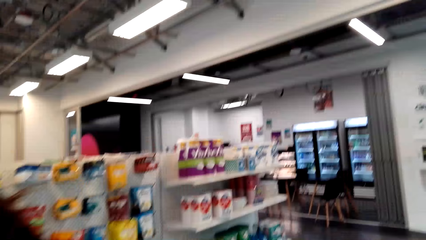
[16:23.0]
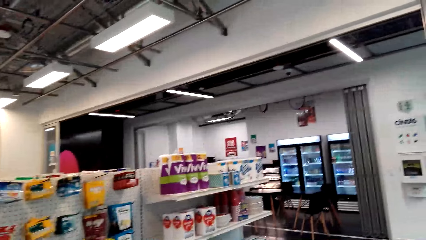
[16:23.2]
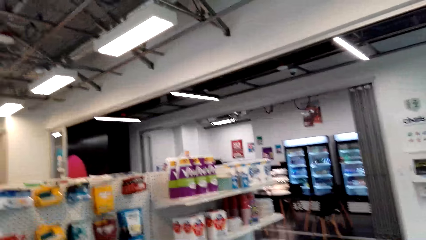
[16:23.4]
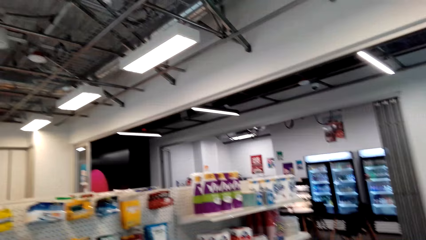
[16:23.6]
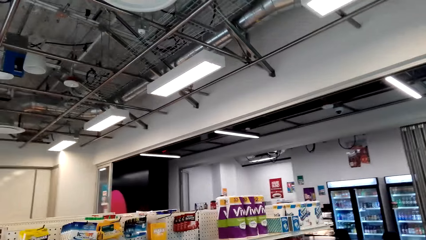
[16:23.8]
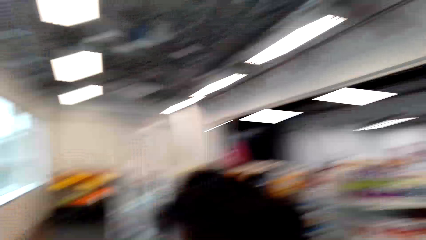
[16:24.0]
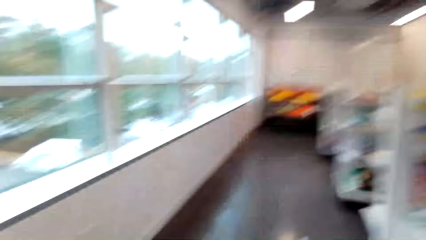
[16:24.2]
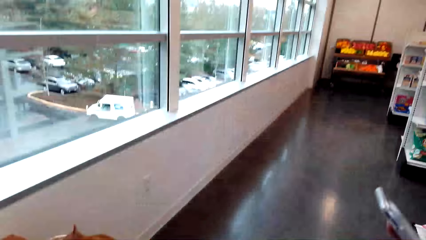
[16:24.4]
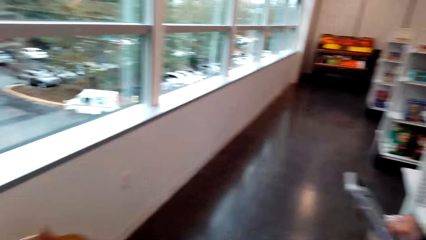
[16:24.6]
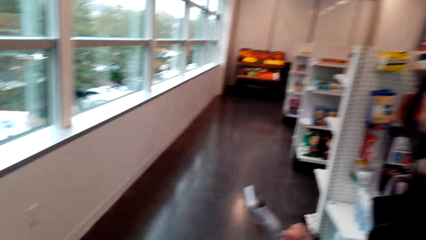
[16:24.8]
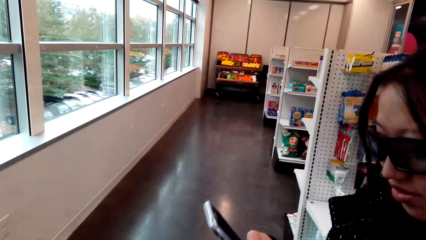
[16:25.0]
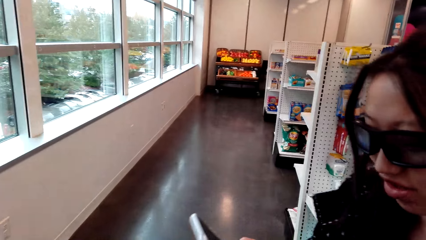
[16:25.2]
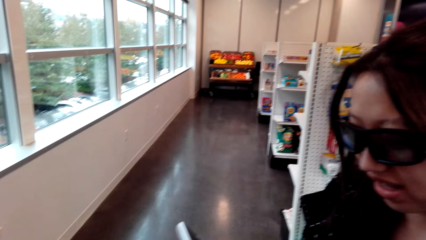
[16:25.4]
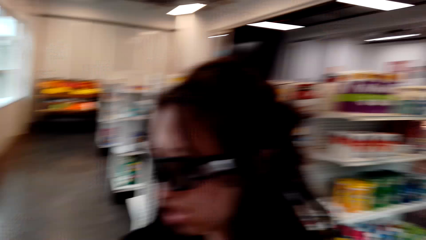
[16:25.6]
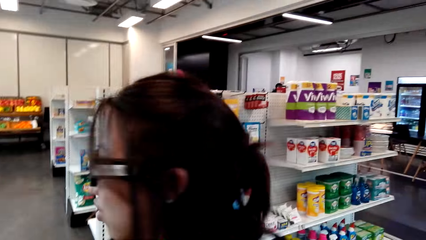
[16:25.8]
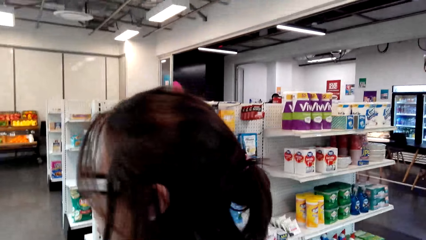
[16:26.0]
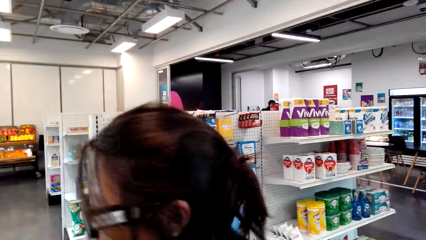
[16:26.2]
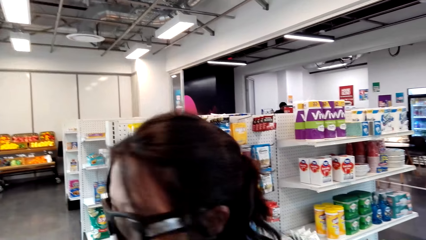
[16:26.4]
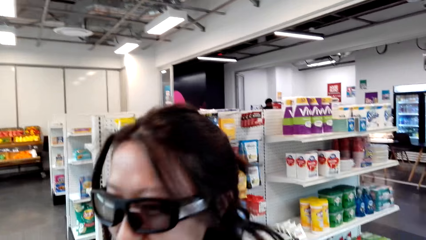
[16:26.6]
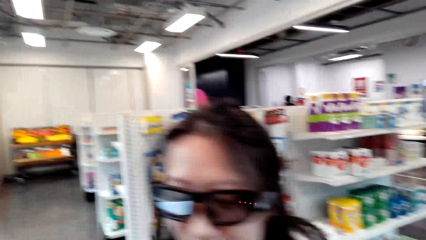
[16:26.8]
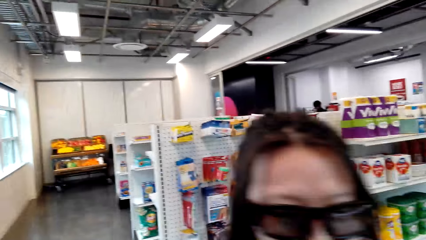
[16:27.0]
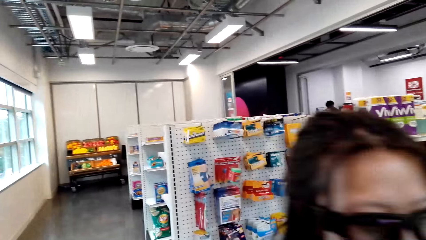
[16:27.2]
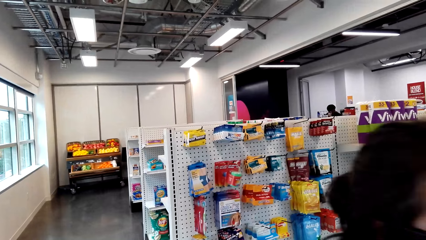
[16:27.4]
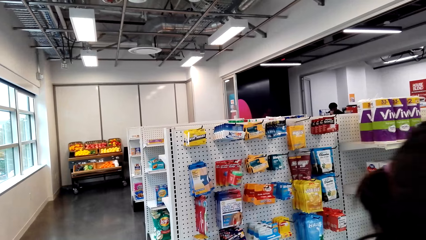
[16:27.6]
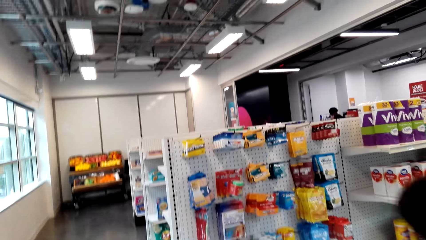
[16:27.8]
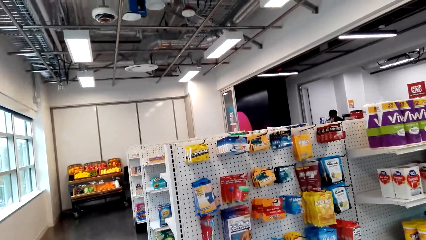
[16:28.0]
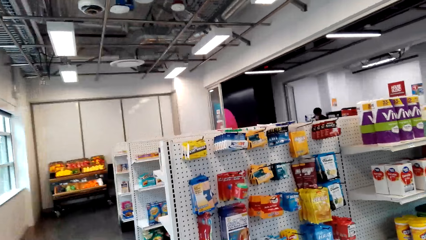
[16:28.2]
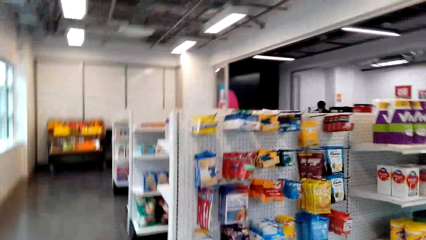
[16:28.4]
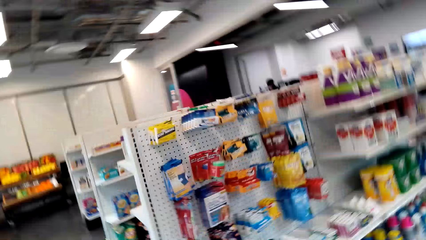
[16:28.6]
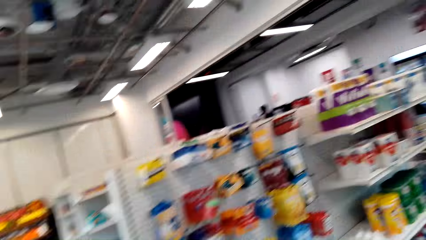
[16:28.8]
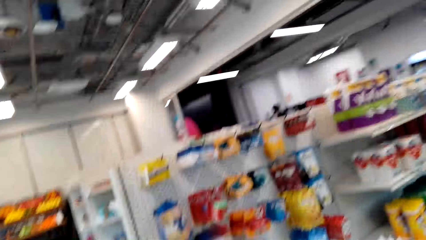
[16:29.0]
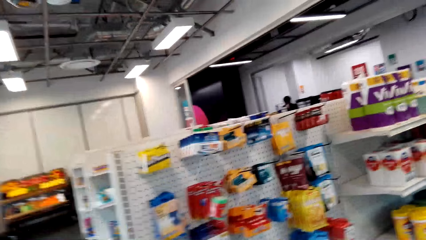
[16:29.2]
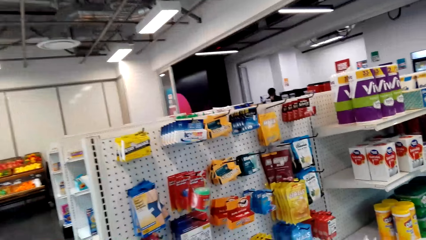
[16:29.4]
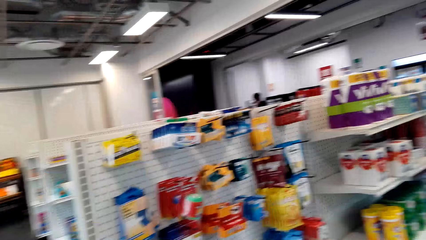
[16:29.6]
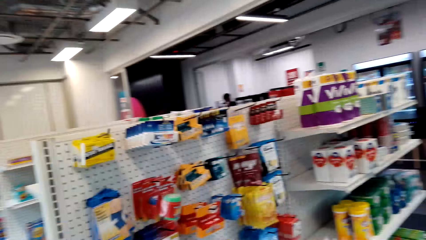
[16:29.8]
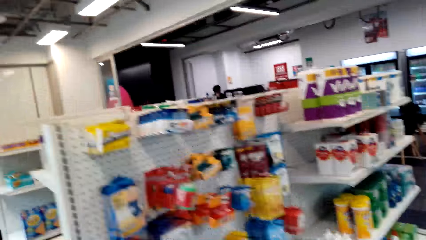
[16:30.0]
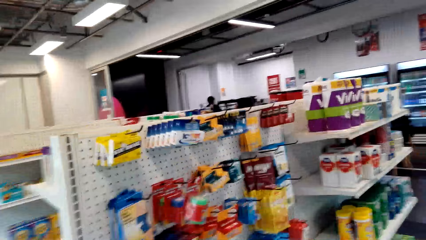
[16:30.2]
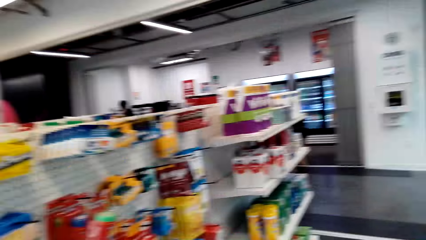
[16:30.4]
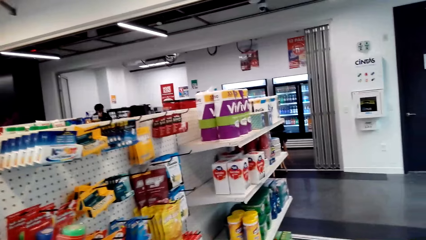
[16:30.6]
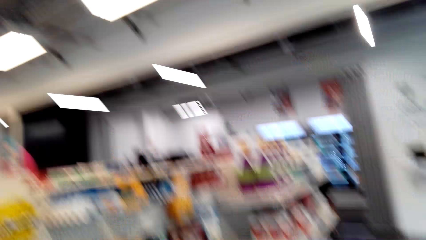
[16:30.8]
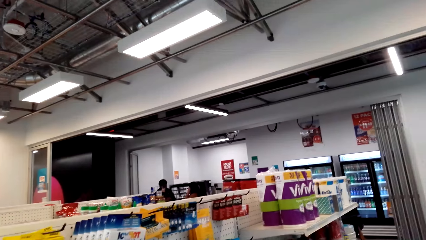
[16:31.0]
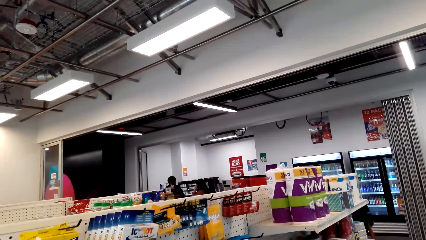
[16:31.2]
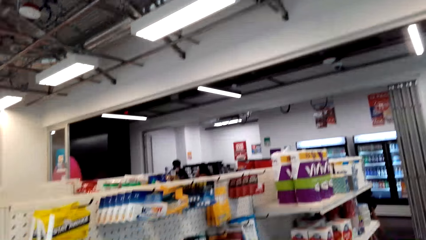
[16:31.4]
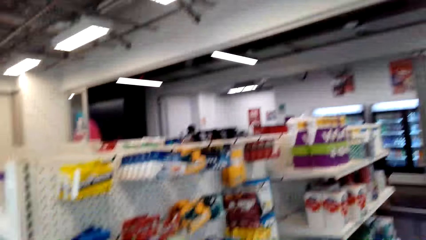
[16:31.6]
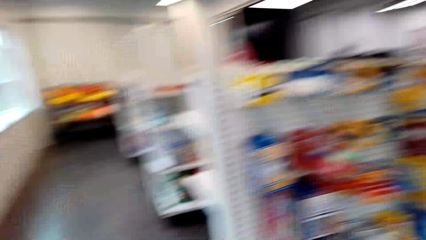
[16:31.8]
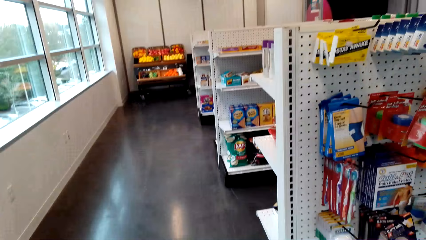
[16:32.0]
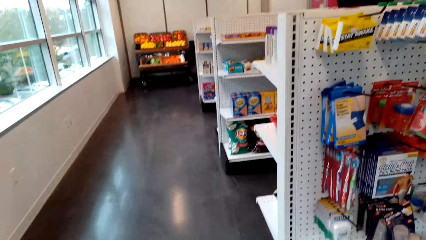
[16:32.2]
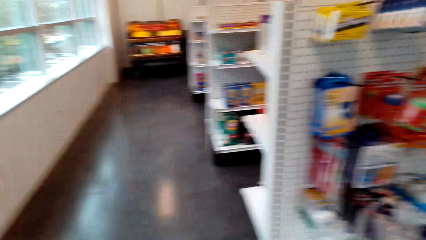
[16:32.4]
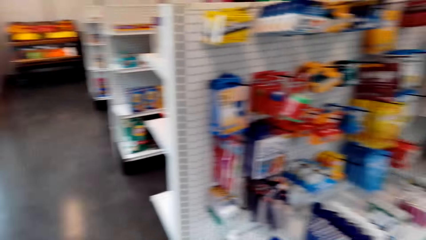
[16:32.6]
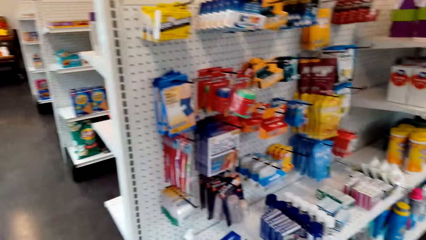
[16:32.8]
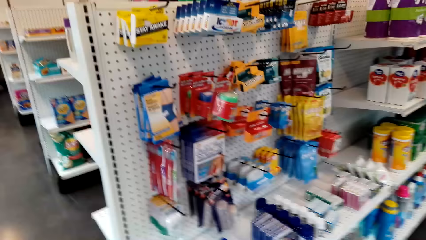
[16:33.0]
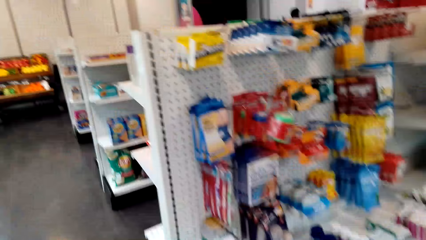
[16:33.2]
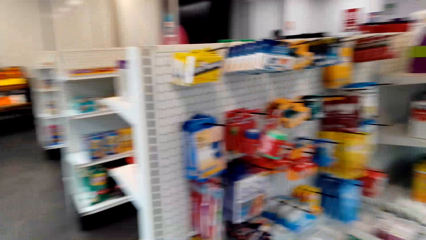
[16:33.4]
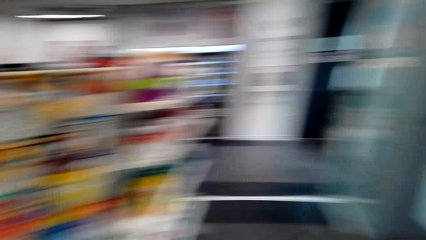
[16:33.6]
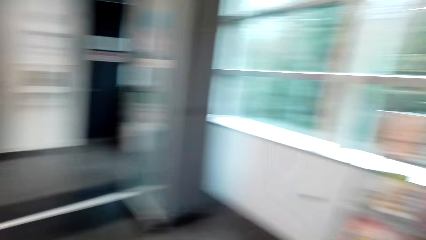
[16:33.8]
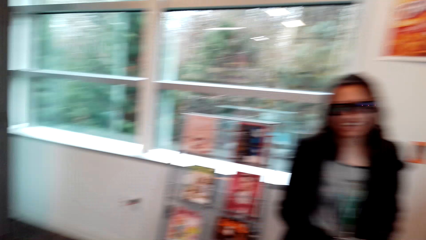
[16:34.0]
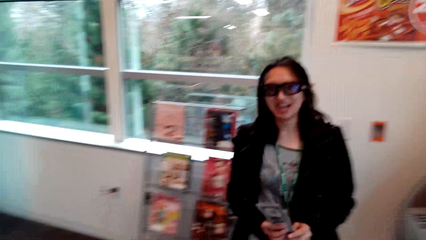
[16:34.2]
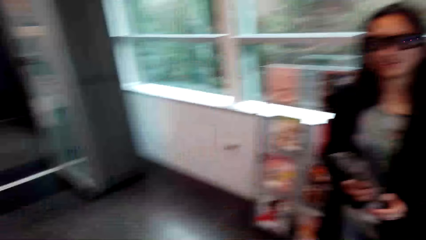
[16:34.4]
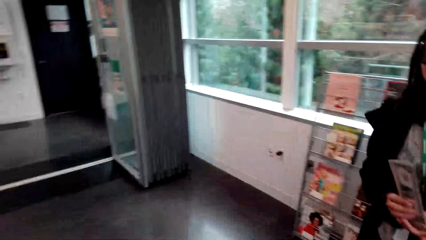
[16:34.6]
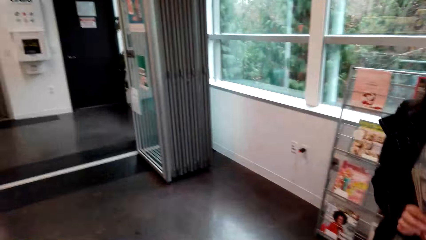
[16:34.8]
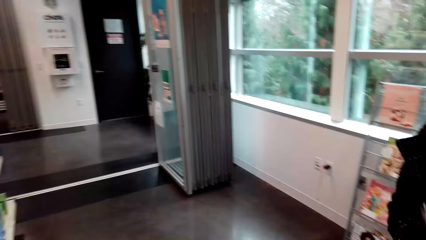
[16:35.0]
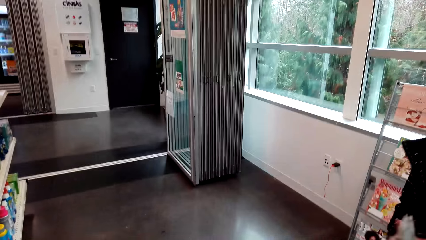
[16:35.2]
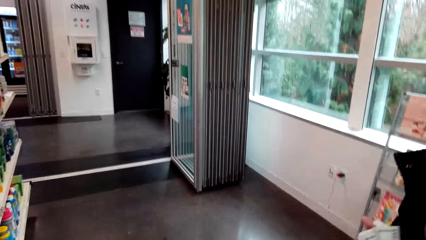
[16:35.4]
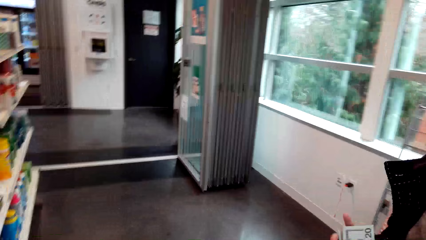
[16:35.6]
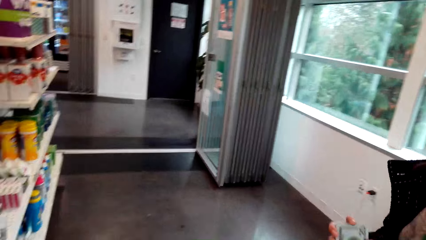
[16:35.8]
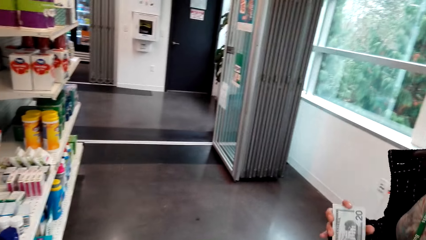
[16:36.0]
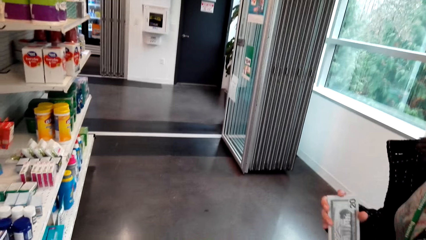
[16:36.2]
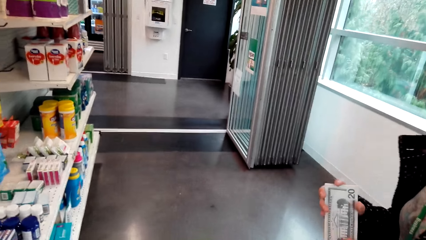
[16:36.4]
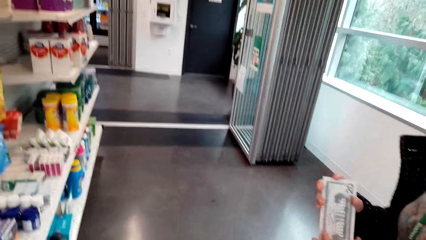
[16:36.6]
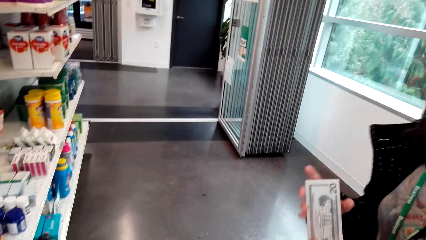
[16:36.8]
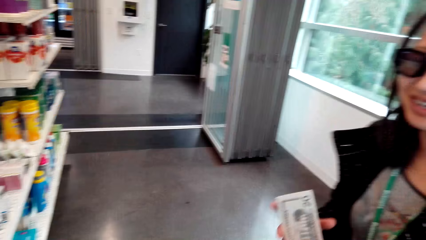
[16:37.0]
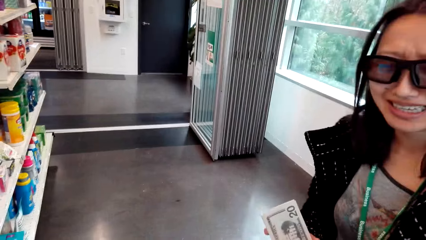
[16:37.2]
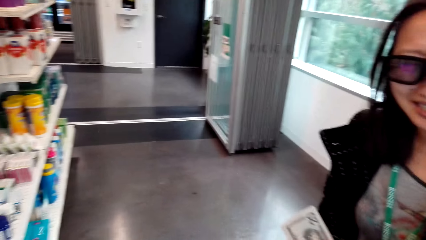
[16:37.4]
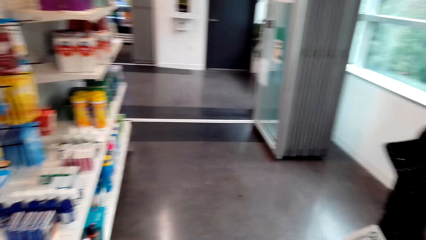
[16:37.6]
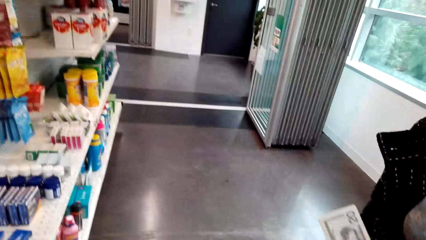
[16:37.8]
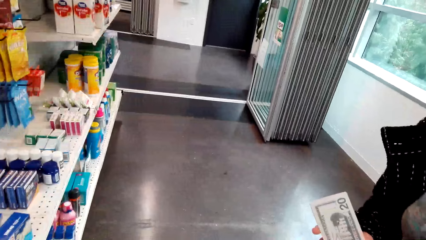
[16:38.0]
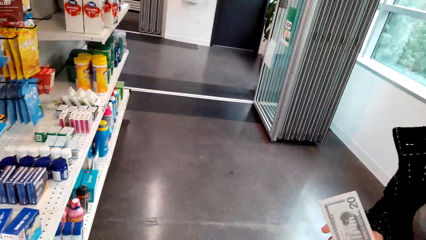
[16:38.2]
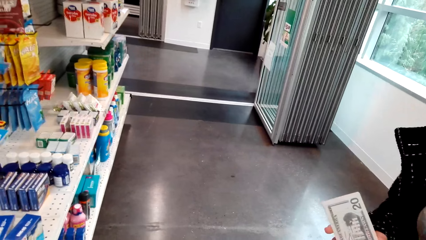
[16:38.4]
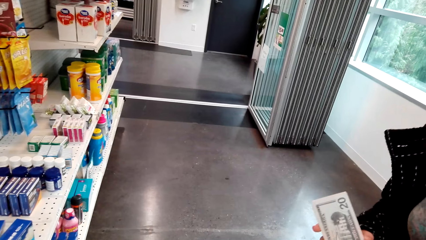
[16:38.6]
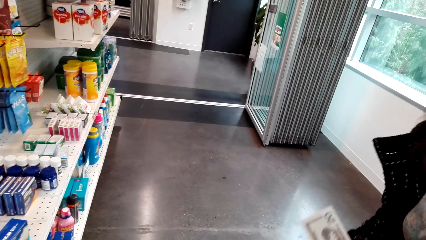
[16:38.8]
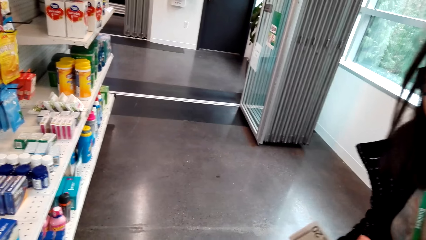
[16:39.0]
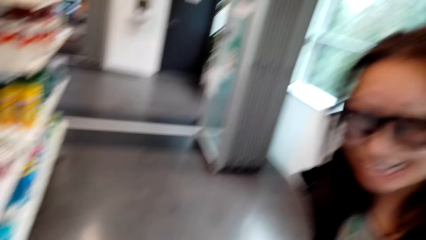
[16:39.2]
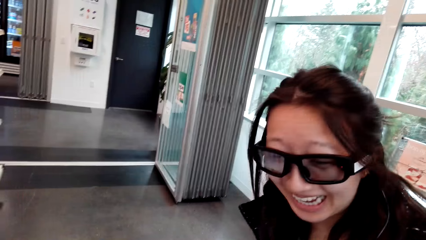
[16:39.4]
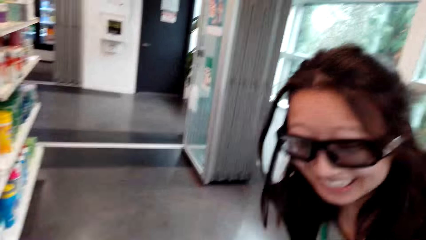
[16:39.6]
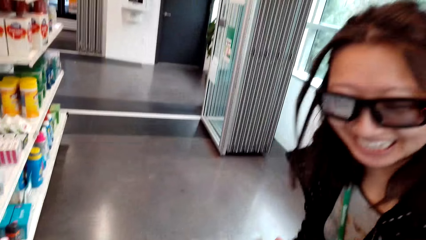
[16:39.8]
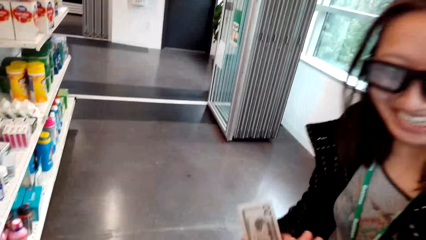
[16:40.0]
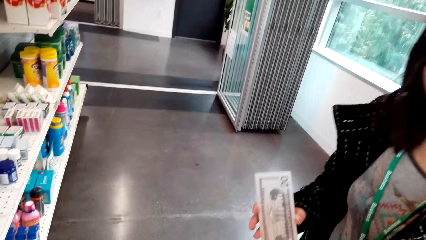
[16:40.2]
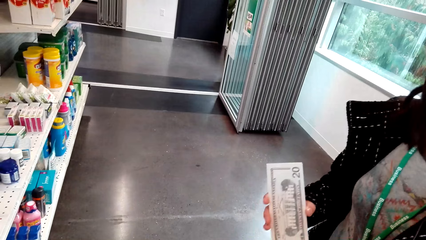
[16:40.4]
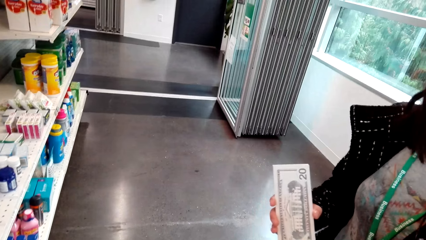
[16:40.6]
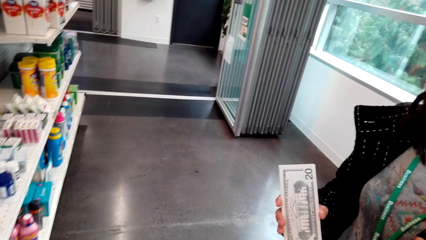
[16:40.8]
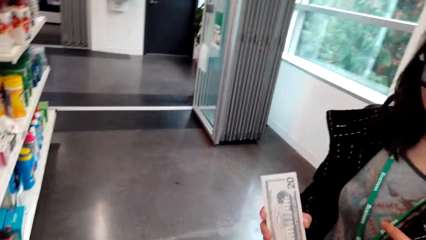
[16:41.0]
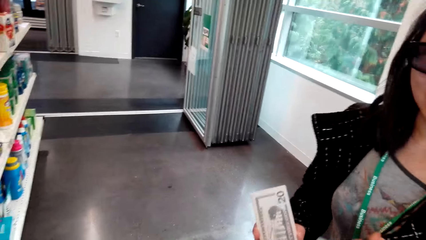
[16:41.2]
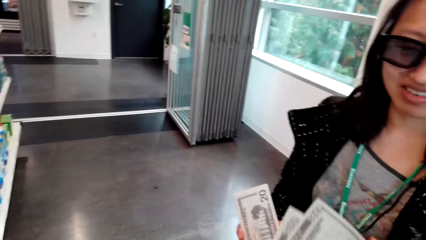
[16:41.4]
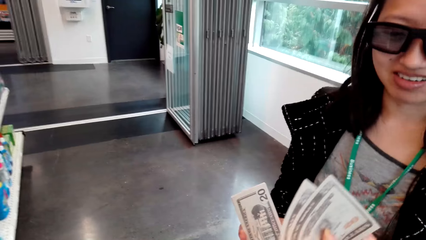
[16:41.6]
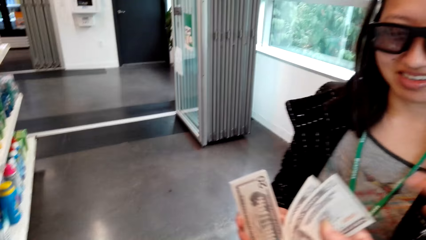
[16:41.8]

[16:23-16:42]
The camera wearer stares at a lady. They look around the supermarket. The lady speaks to the camera wearer. The camera wearer speaks to the lady. They stare at the shelf. They look around the supermarket. They stare at the lady. They speak to the lady. The lady holds the money with the right hand. The camera wearer laughs. They stare at the lady. The lady laughs.
